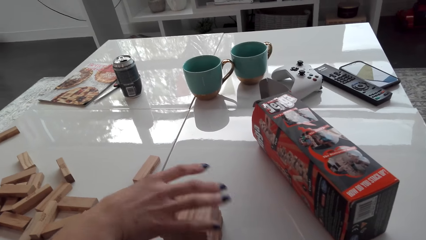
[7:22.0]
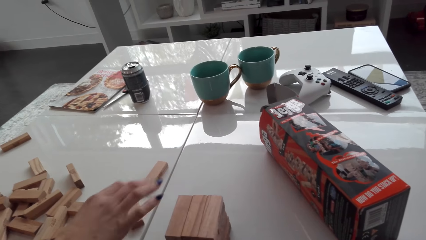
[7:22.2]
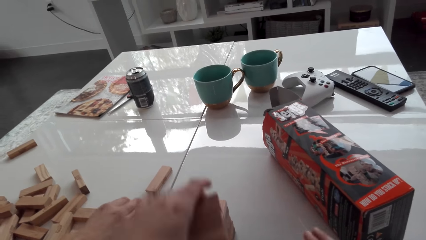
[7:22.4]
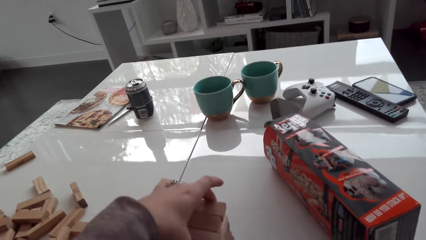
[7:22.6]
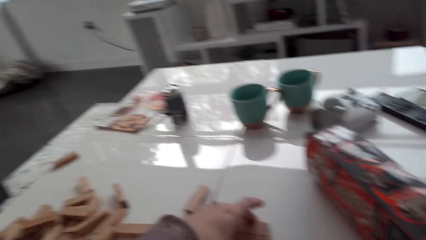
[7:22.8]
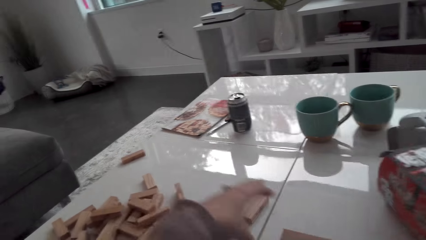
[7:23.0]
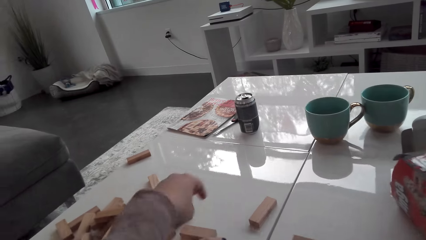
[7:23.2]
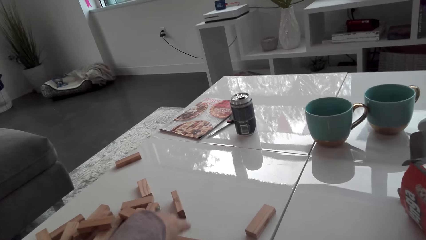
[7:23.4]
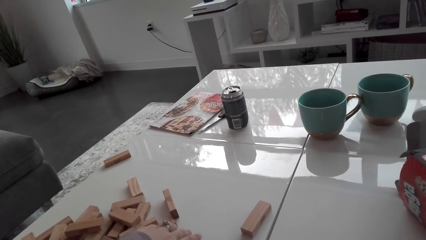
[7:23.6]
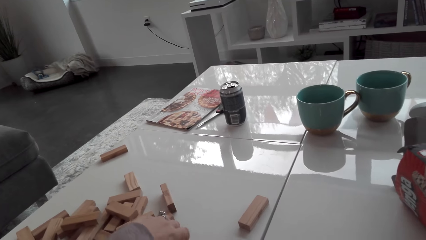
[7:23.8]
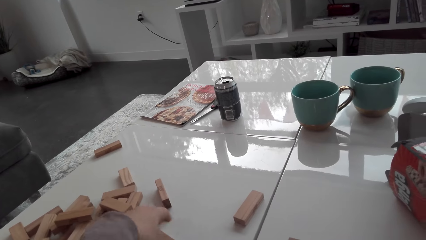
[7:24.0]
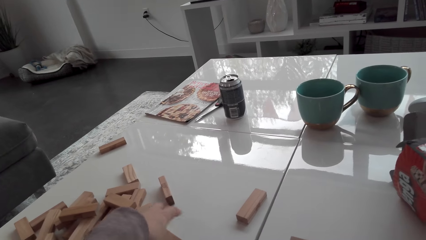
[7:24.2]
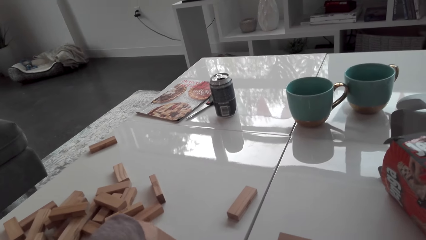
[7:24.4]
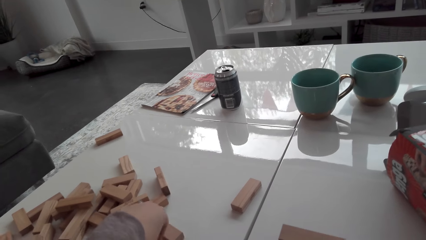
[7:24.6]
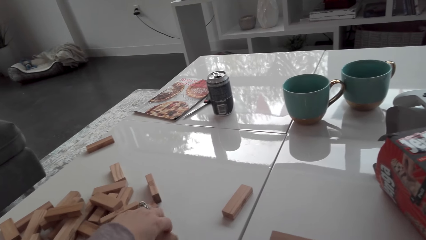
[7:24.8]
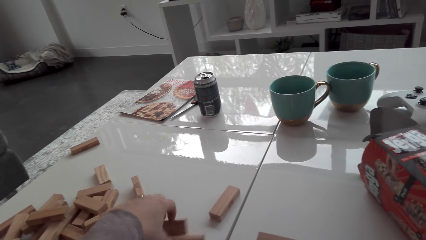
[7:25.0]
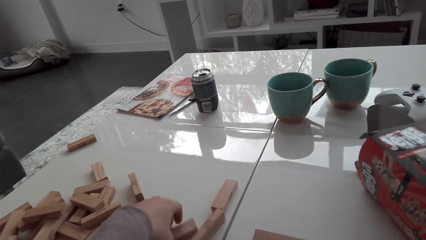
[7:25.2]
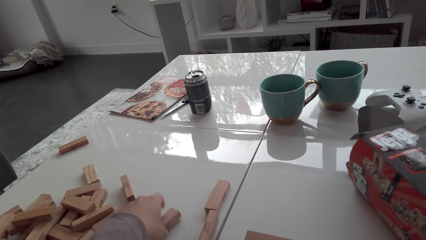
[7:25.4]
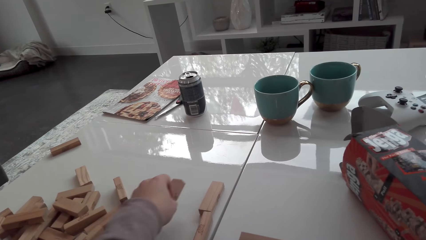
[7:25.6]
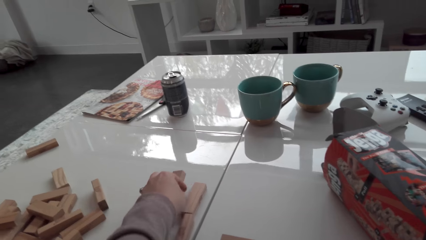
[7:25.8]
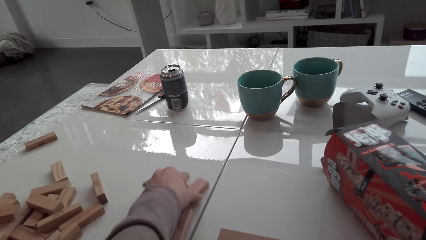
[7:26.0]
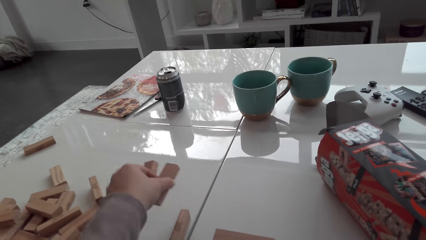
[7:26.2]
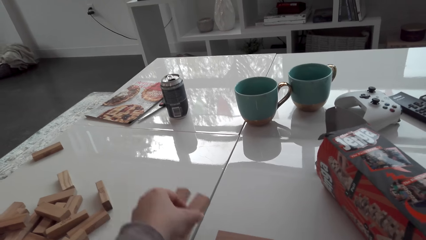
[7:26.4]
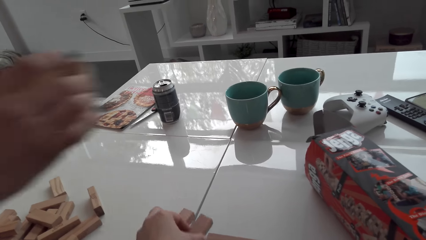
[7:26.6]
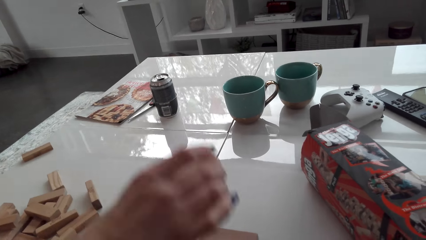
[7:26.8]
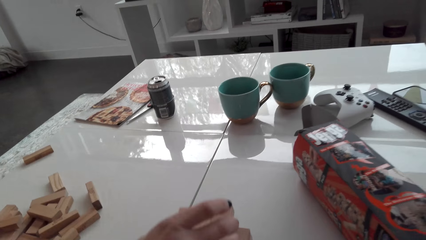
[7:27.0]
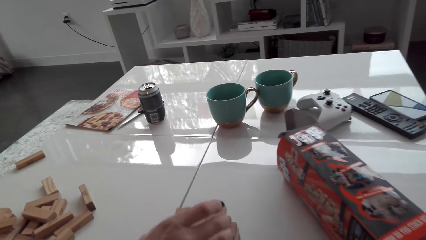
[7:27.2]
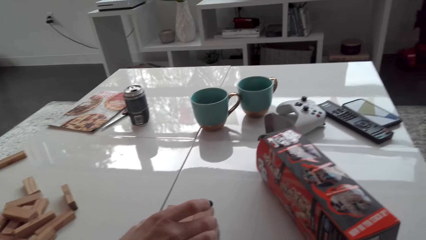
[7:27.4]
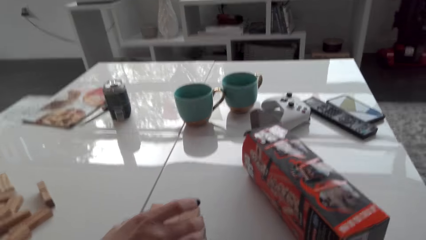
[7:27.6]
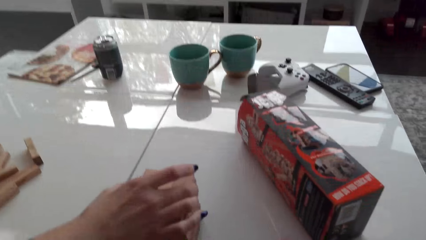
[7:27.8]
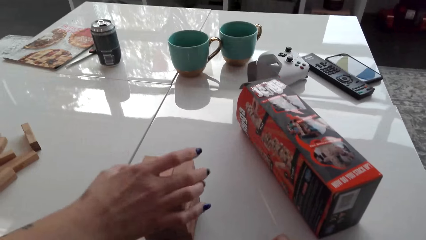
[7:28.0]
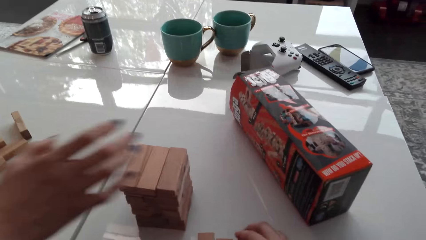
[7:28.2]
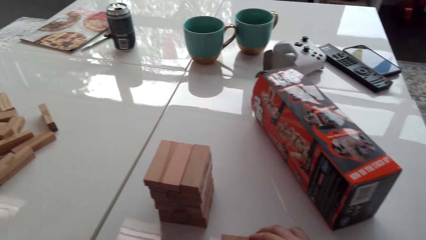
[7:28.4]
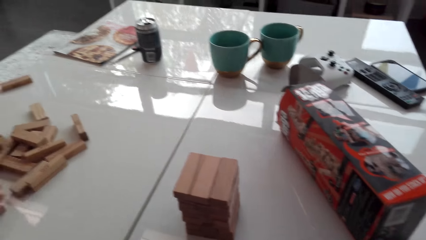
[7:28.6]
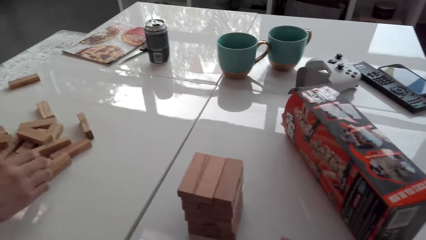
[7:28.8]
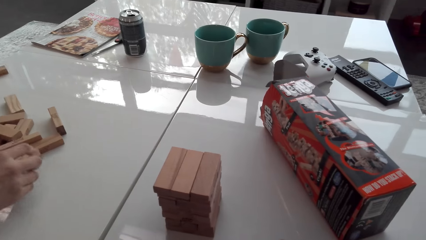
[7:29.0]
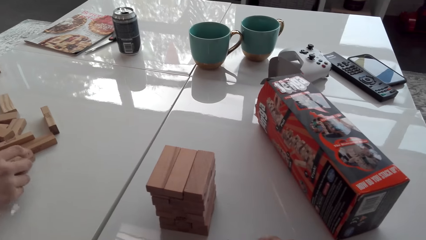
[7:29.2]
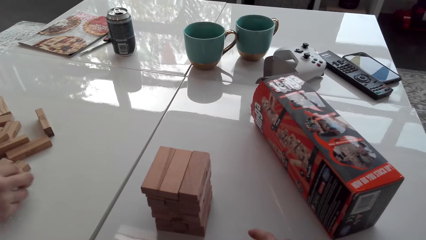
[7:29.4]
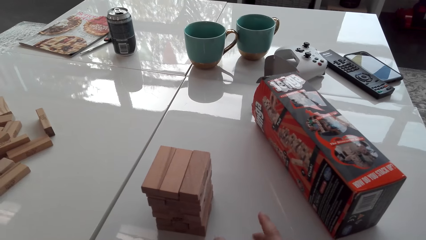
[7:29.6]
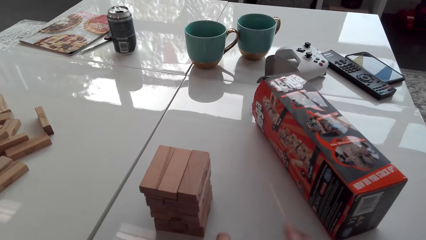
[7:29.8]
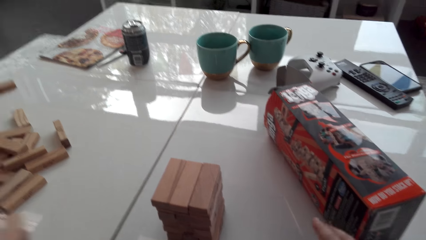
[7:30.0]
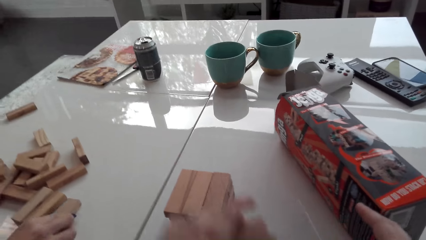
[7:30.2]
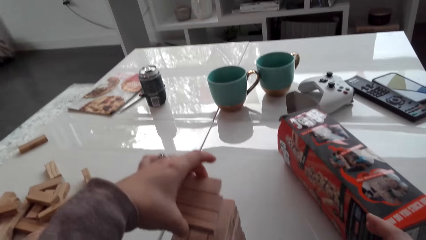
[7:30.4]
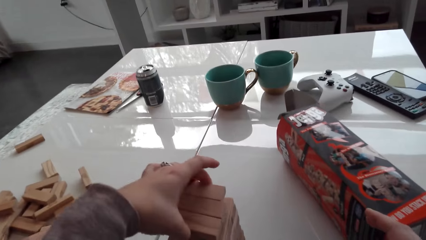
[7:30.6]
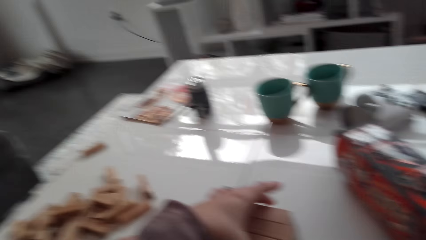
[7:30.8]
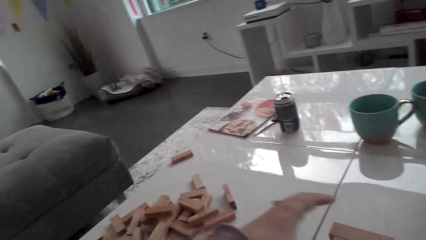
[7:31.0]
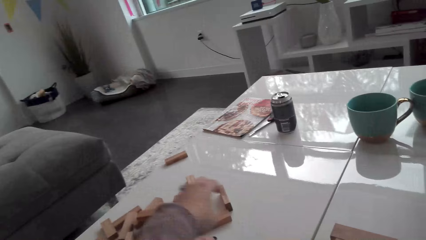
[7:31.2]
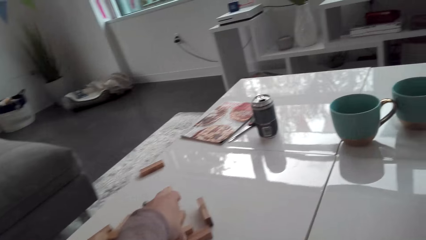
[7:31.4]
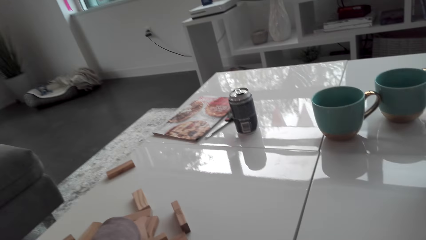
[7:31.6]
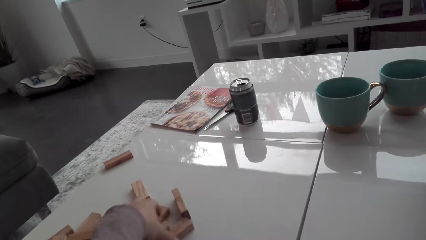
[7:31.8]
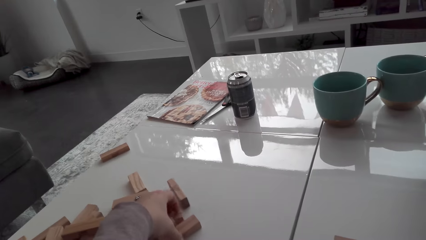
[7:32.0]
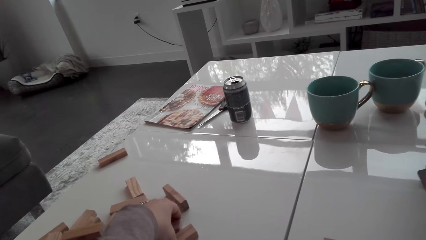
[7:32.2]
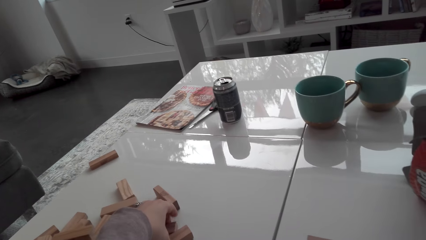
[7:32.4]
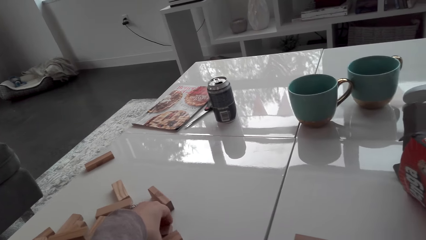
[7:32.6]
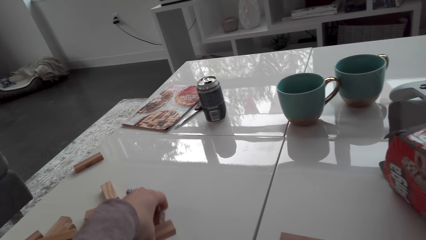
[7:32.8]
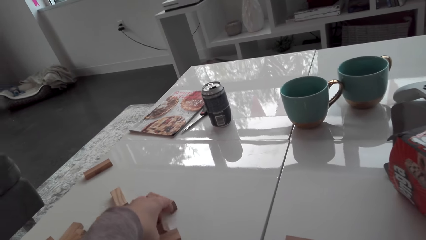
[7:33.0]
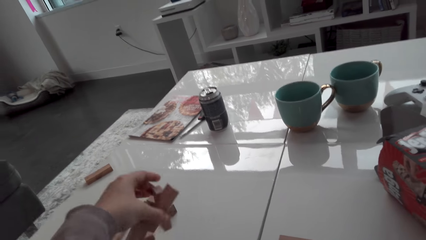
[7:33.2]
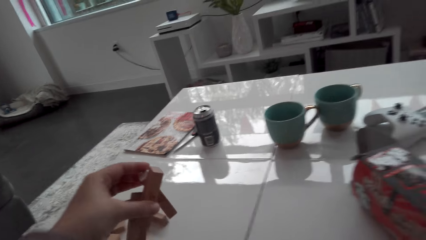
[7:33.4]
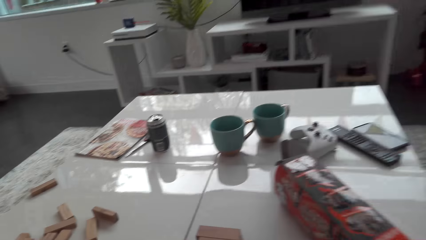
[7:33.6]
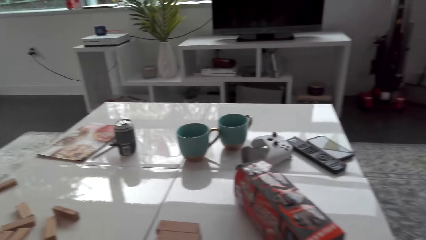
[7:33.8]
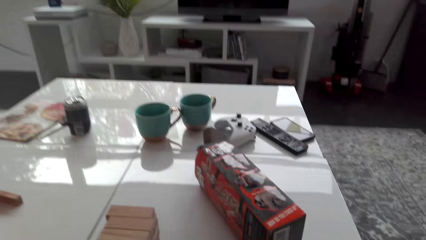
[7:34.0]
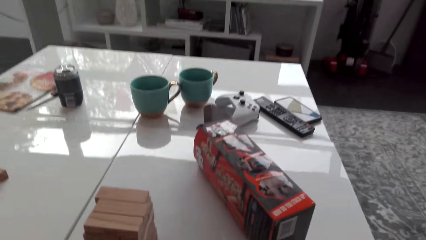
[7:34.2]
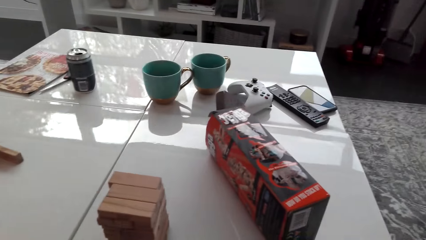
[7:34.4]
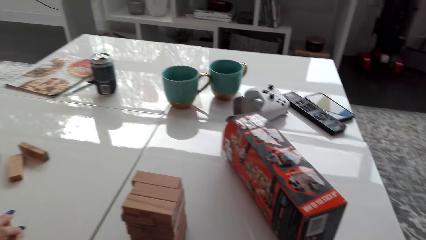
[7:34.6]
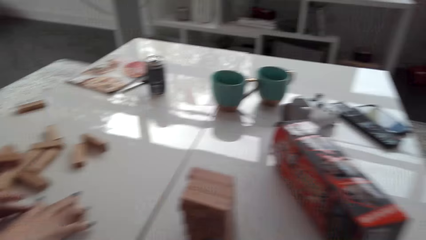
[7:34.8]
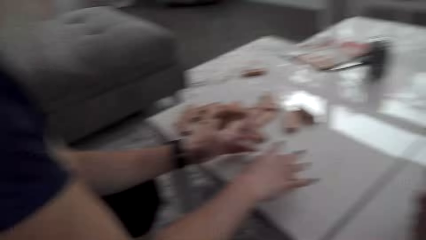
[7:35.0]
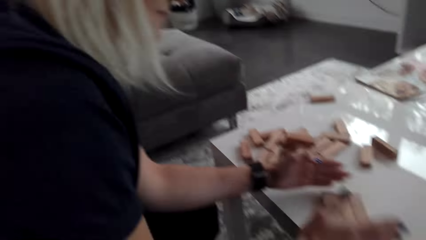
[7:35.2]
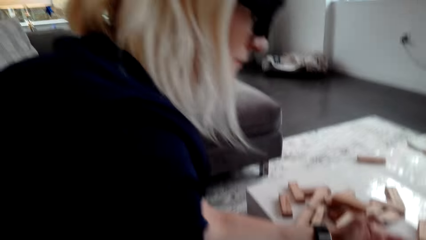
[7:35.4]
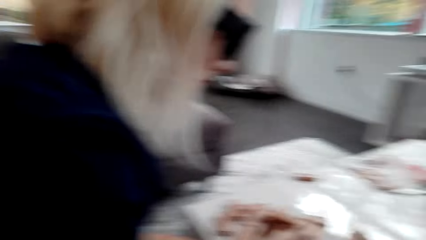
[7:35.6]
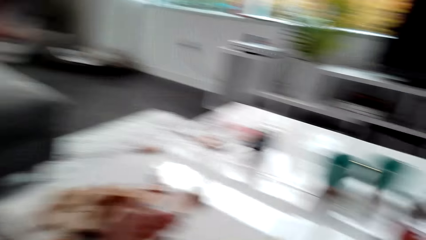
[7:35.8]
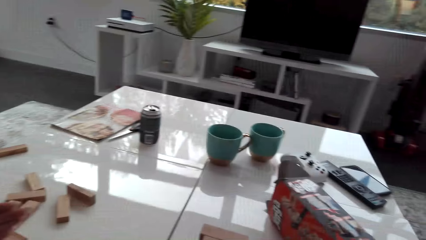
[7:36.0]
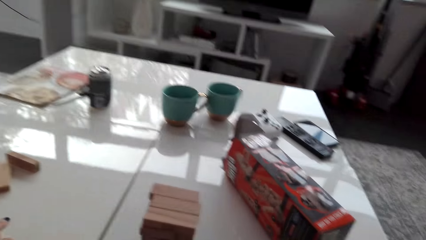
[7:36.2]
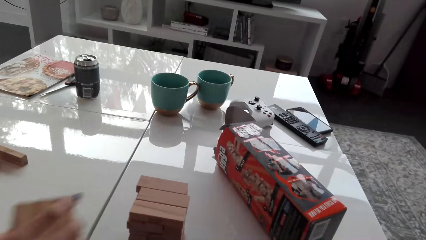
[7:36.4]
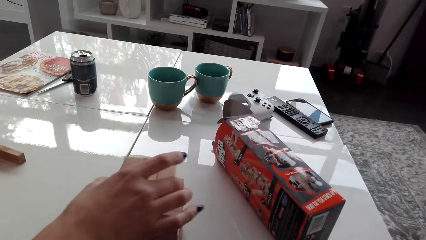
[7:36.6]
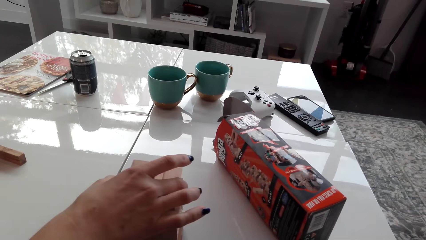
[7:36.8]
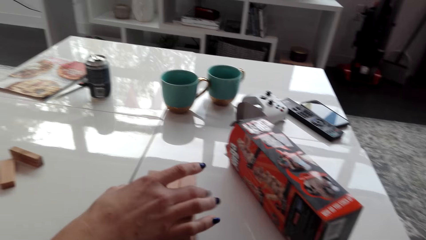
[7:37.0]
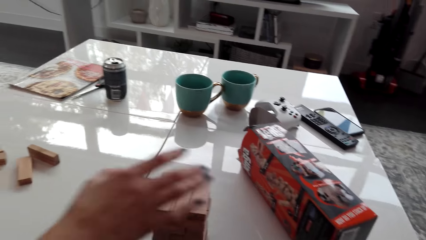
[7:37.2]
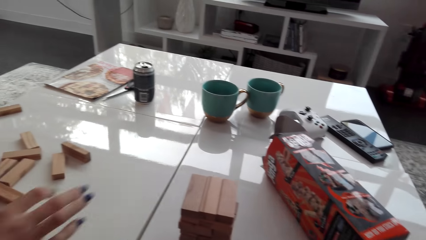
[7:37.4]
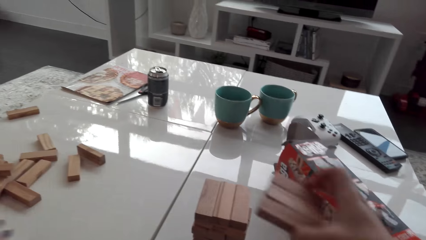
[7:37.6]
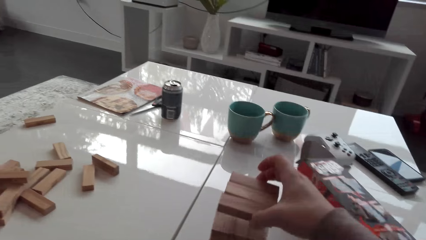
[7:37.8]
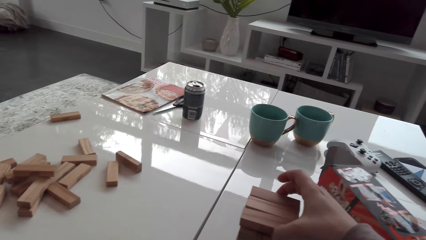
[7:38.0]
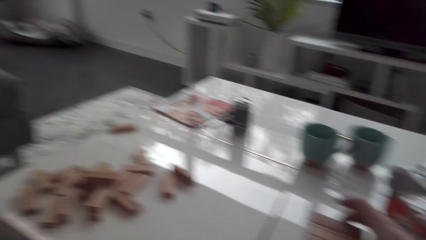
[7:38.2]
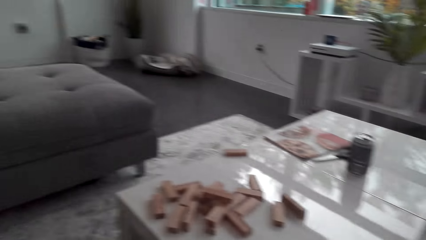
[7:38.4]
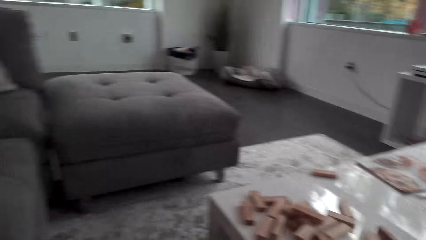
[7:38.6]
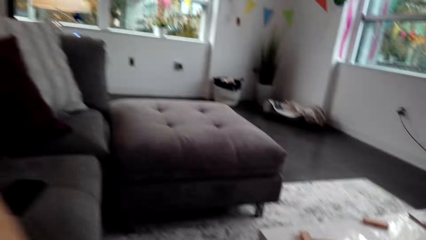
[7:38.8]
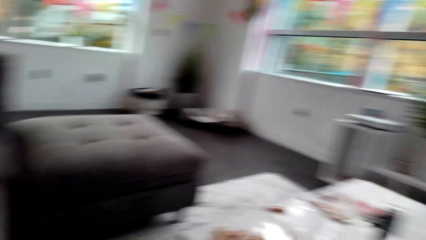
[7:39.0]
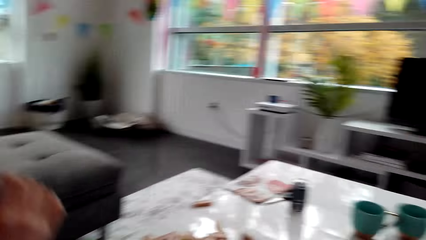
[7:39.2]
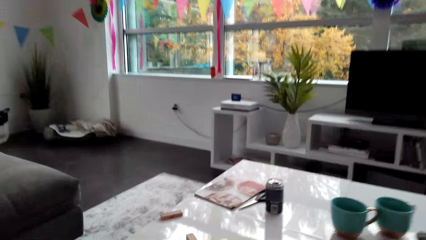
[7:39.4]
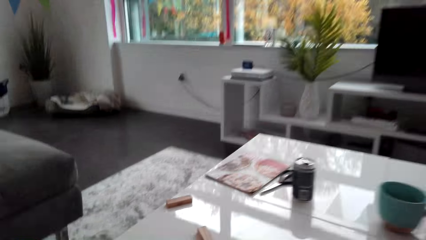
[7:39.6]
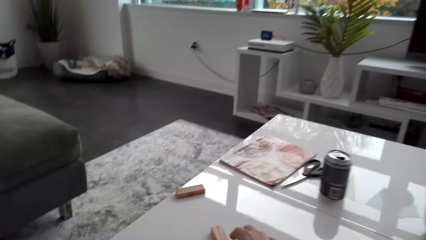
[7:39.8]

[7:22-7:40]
The camera wearer arranges a wood brick. A lady arranges blocks. The camera wearer collects the blocks. The lady arranges the wood brick. The camera wearer arranges the wood brick. The lady collects the tower blocks. The lady arranges the wood brick and stacks the blocks. The camera wearer arranges the wood brick and stacks the blocks on a tower.
